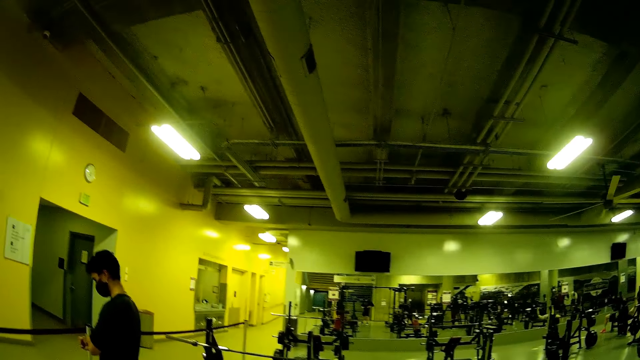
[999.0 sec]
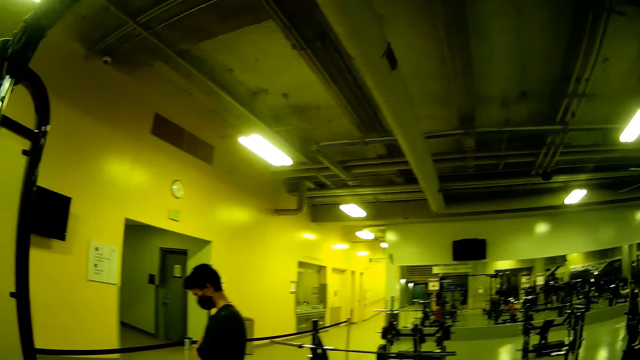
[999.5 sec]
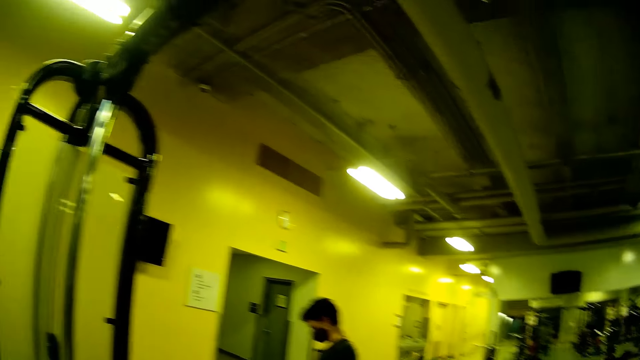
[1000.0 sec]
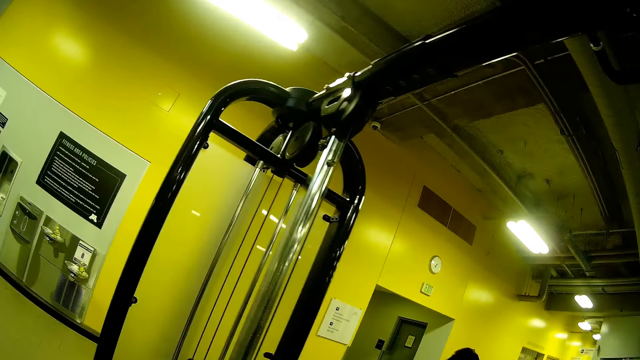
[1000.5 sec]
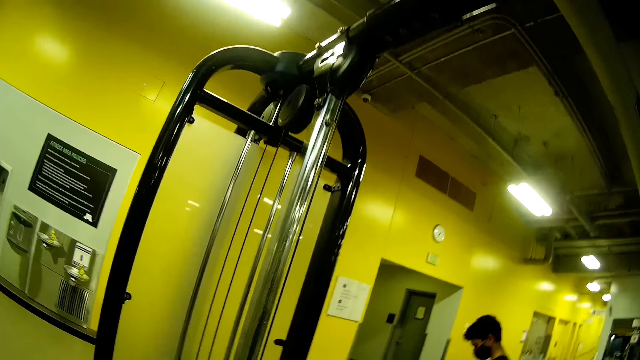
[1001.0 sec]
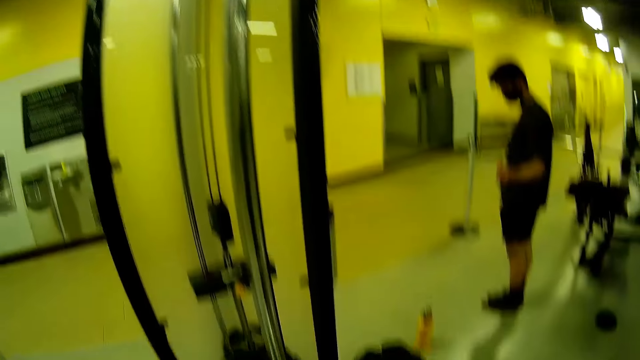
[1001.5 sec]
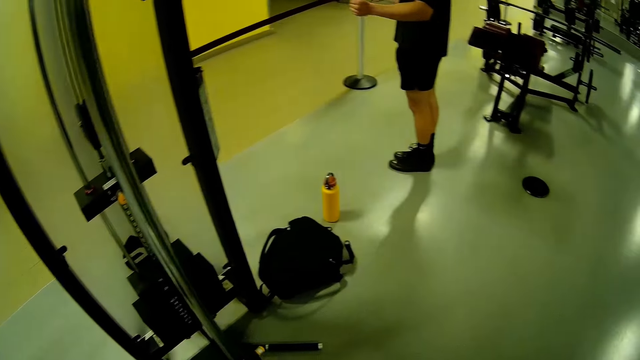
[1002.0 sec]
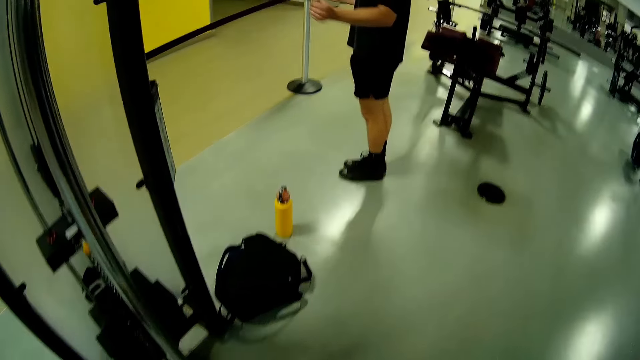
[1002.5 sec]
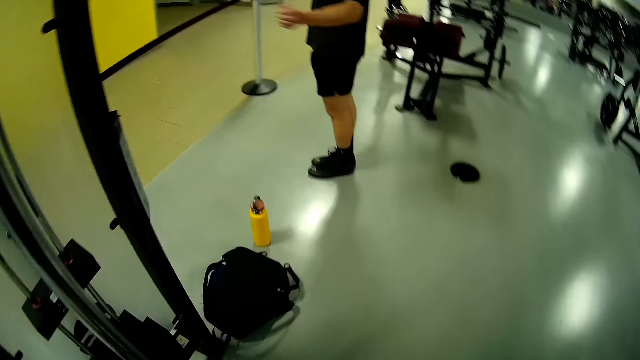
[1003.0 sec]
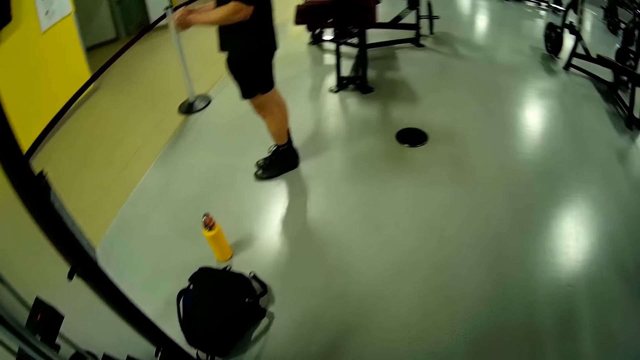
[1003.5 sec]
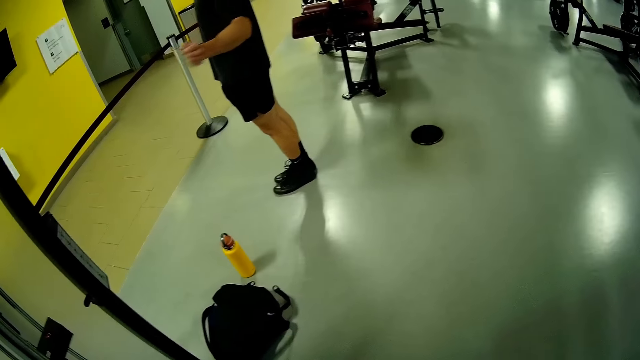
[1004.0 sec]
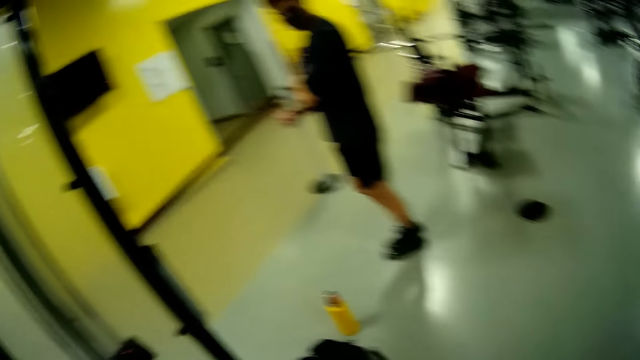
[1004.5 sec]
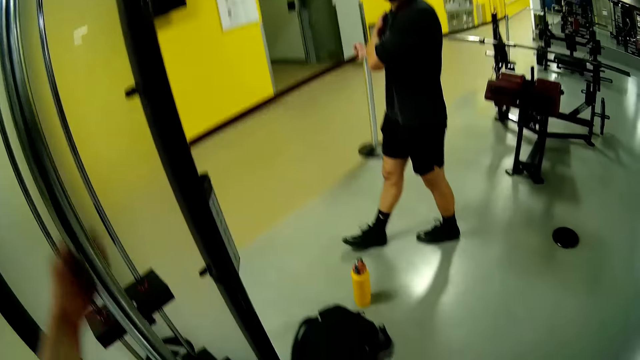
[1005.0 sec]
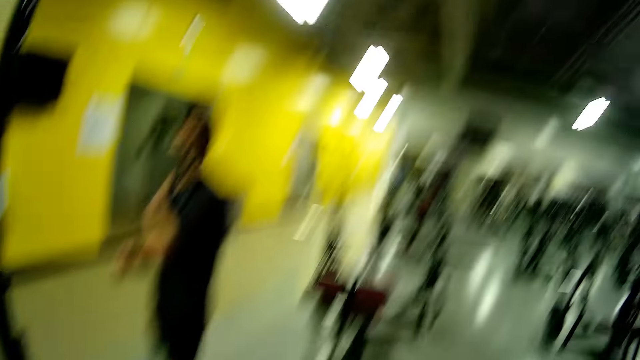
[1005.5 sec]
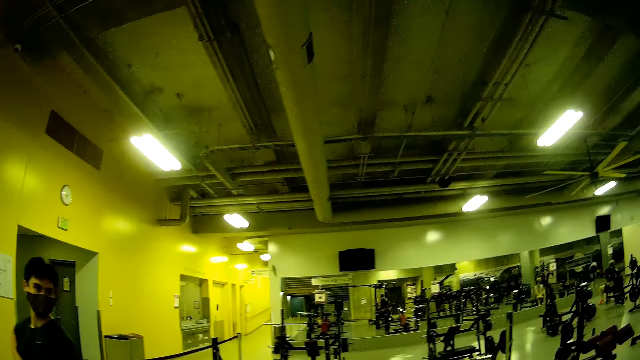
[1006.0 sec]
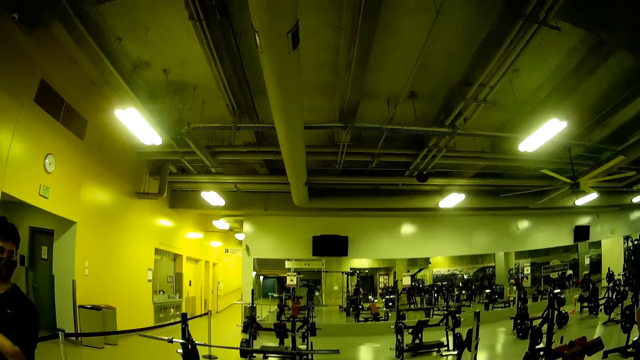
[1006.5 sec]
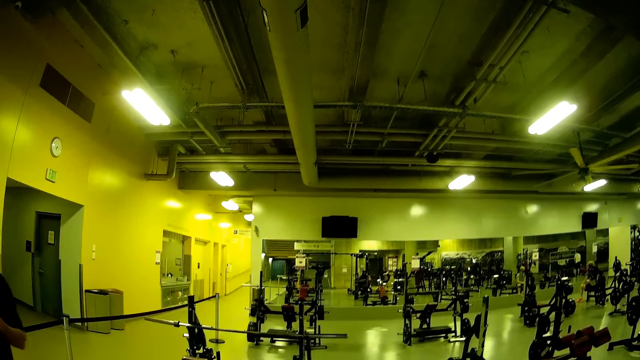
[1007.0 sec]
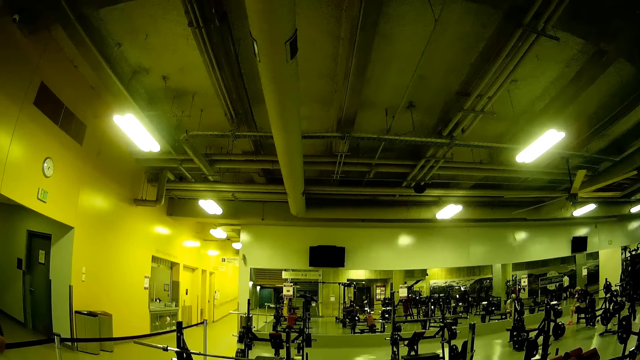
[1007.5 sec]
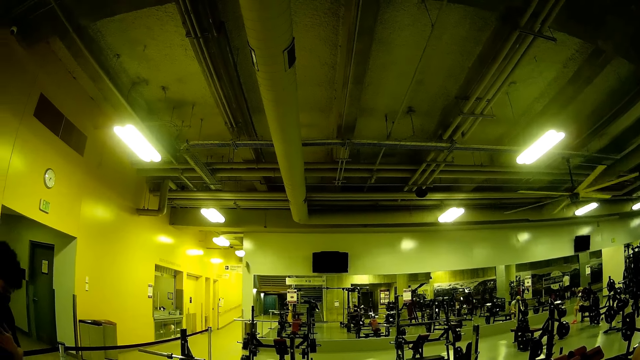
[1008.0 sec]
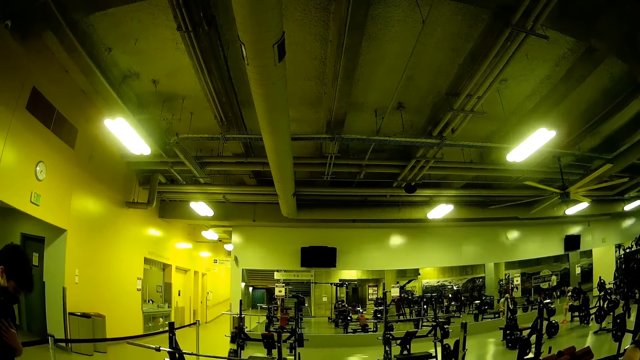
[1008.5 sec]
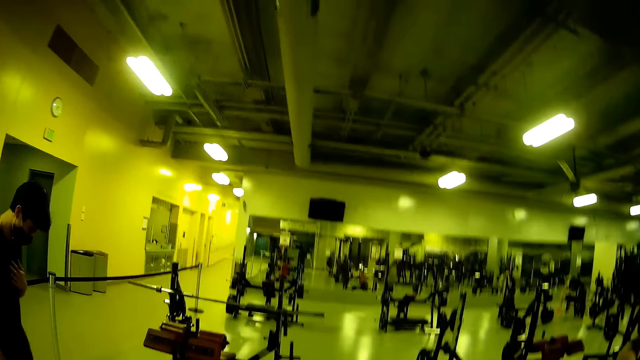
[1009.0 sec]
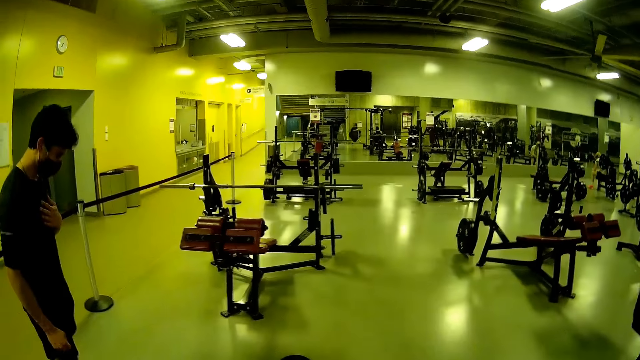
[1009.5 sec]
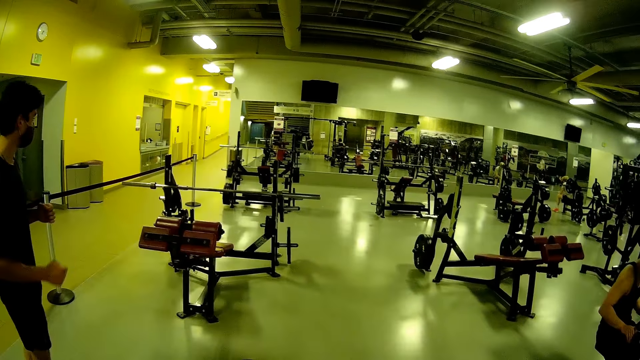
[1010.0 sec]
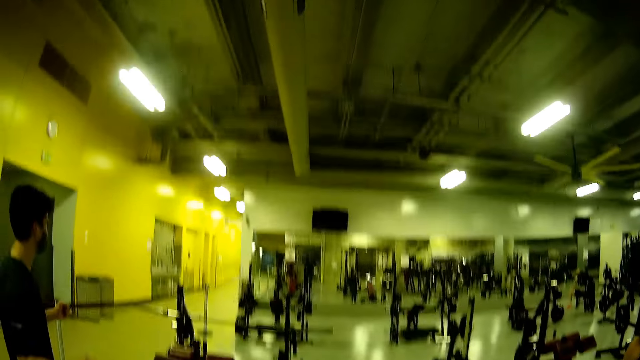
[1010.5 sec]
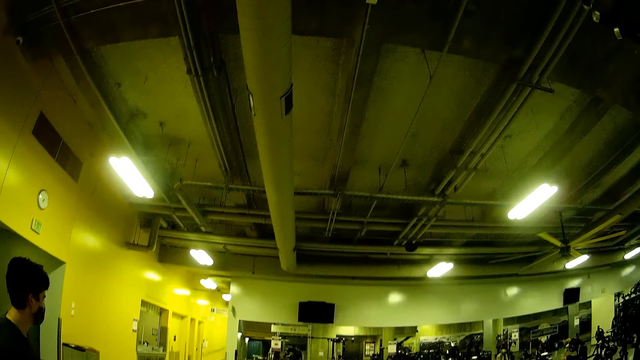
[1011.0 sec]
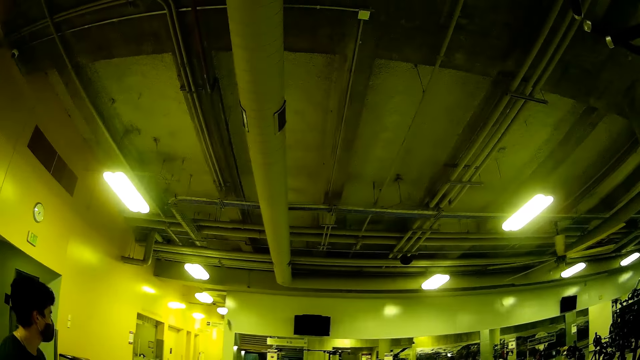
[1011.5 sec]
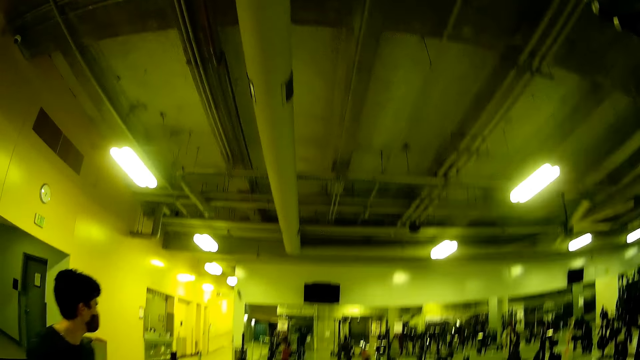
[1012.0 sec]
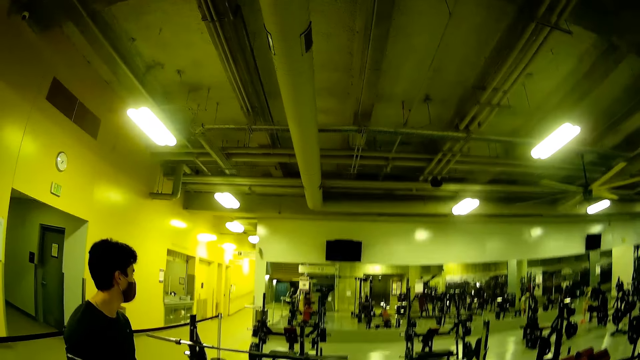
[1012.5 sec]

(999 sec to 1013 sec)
A man swings both hands. The camera wearer puts his left hand on the straight bar on the cable biceps machine. He looks around. The man puts his left hand on his chest and steps forward.

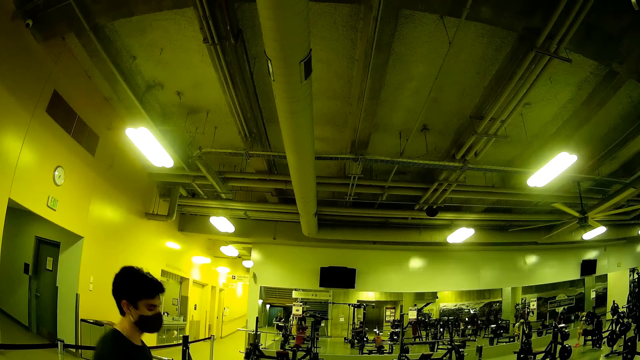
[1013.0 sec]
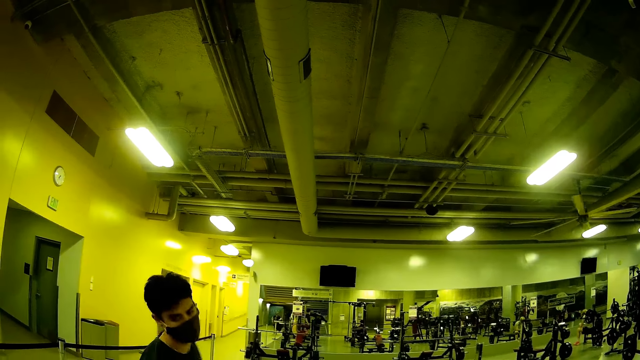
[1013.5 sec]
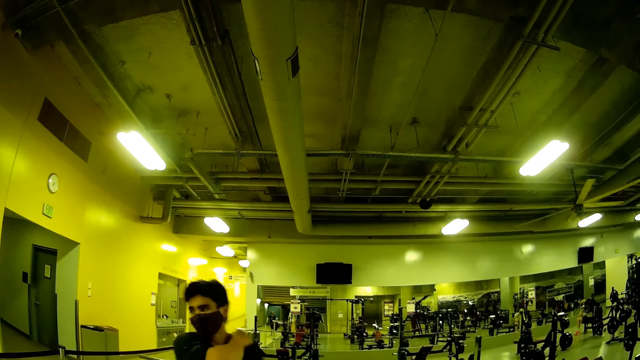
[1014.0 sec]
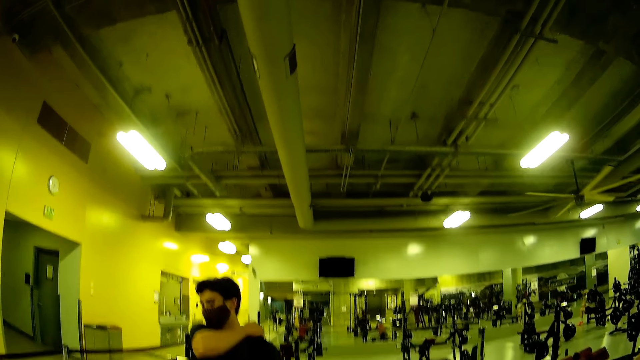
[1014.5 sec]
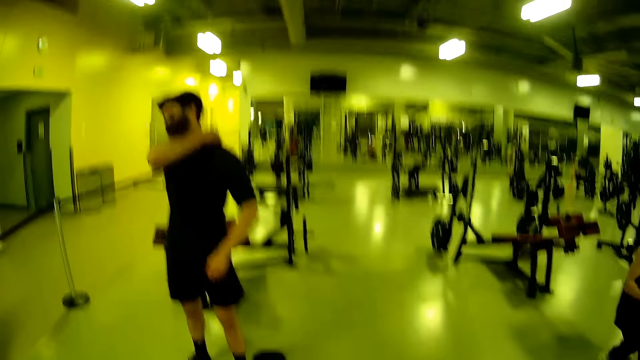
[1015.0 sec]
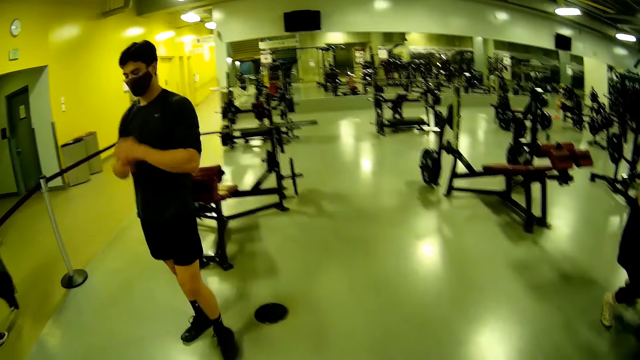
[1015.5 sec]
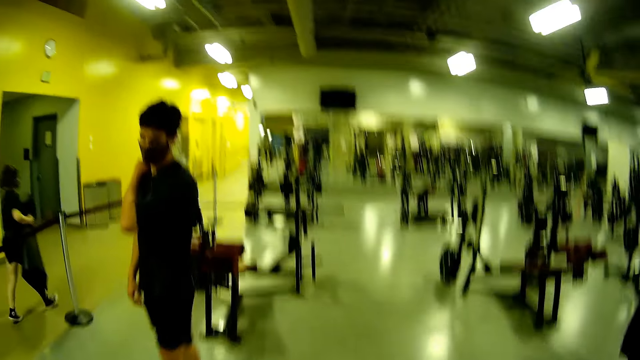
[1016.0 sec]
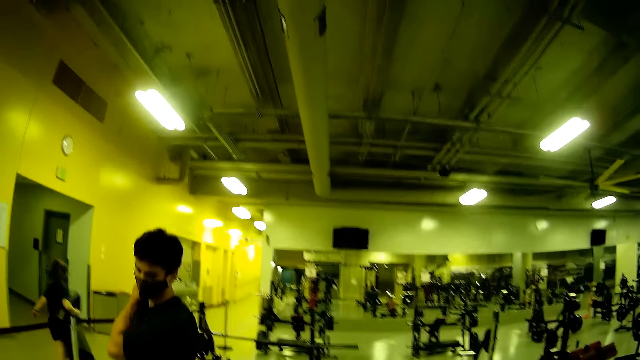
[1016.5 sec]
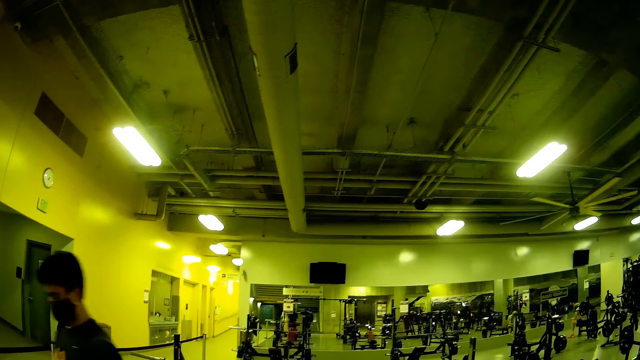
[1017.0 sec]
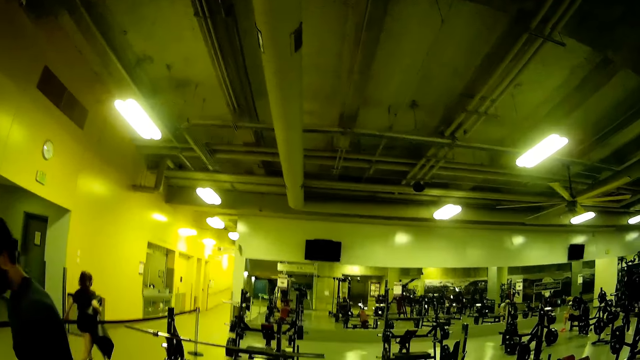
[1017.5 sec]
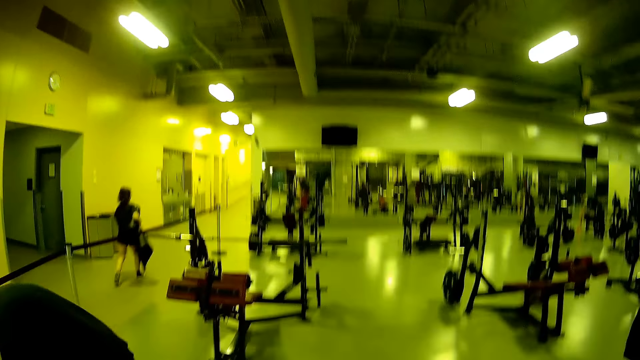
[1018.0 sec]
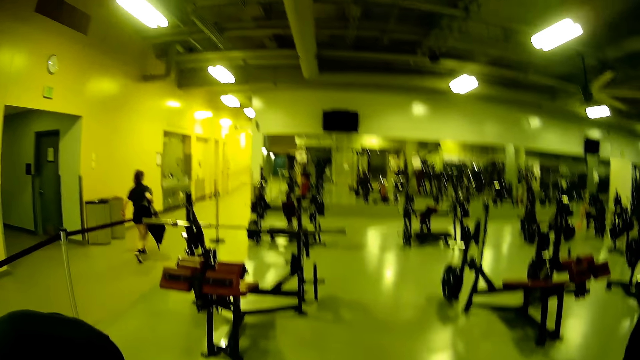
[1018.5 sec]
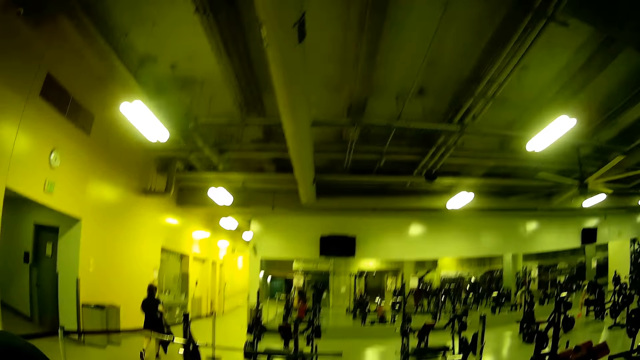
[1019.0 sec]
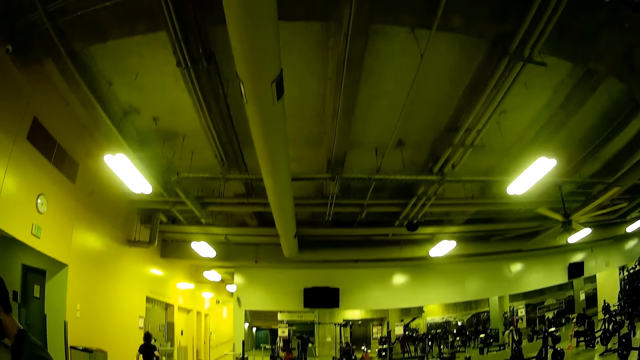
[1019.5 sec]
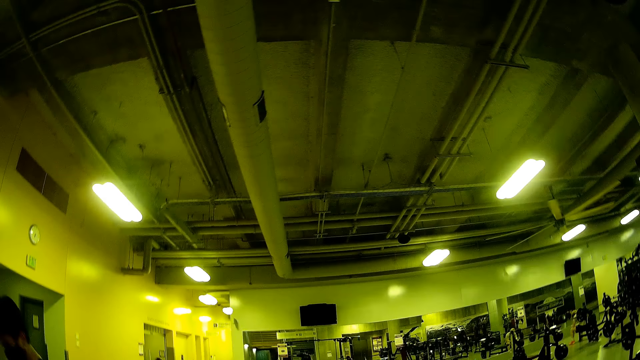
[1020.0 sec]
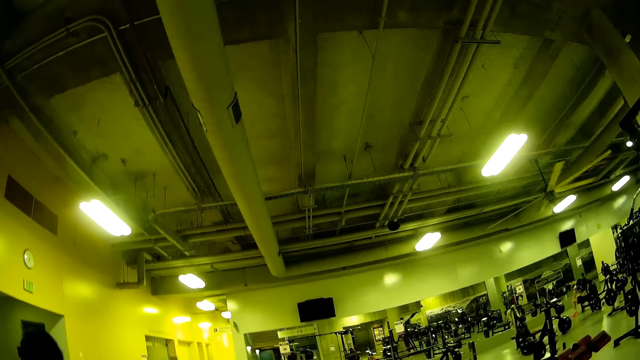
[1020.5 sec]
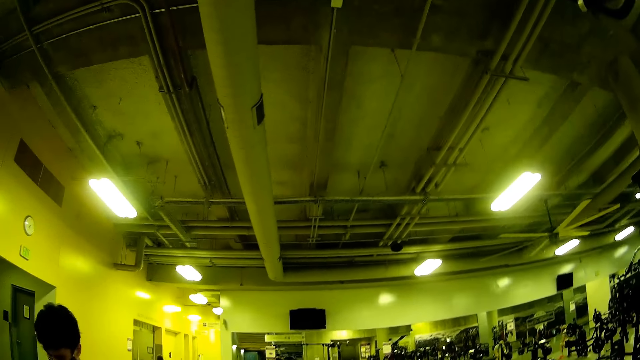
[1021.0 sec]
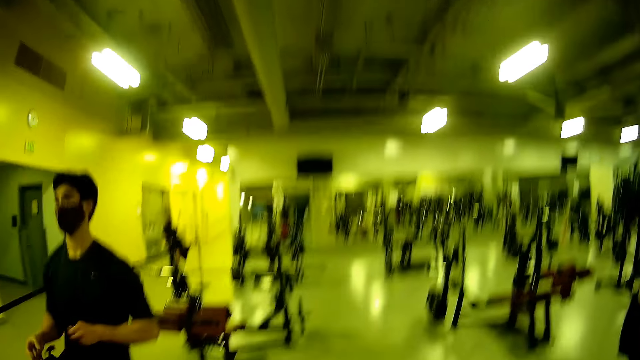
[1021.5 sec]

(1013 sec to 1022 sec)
A lady steps forward. The man puts his right hand on his left shoulder and puts his left hand on his right shoulder. A woman walks past the camera wearer. The camera wearer looks around.
